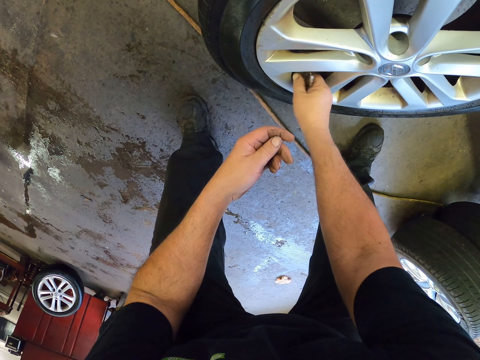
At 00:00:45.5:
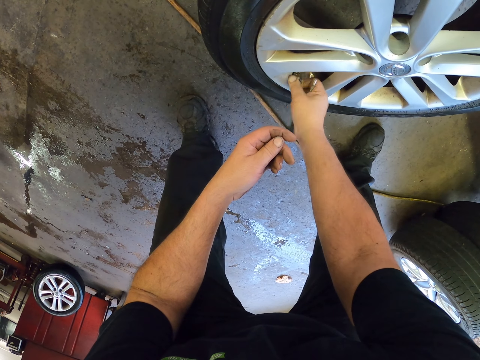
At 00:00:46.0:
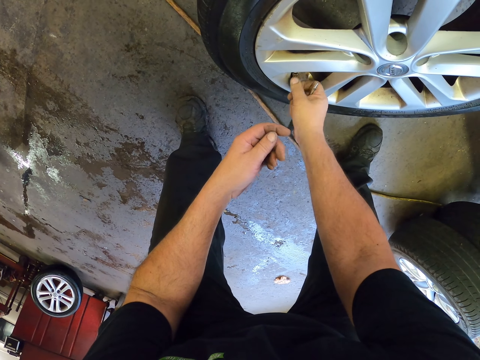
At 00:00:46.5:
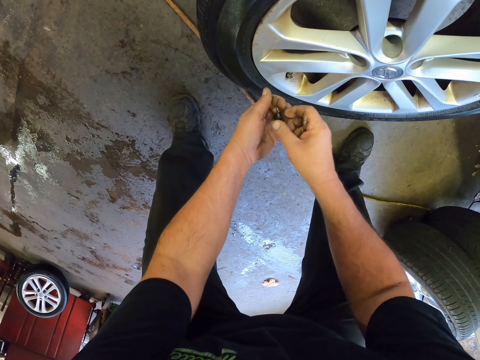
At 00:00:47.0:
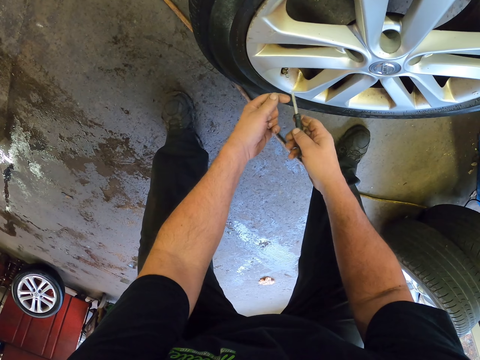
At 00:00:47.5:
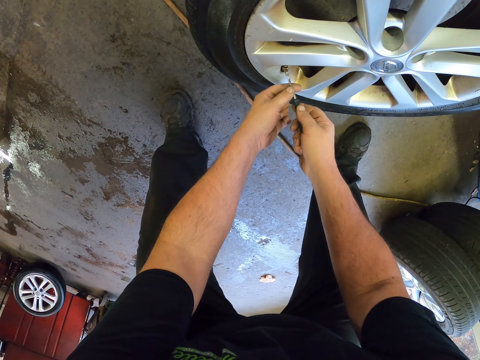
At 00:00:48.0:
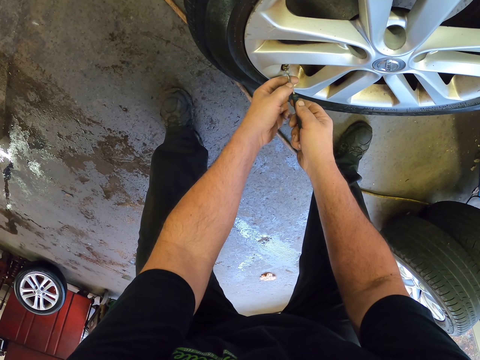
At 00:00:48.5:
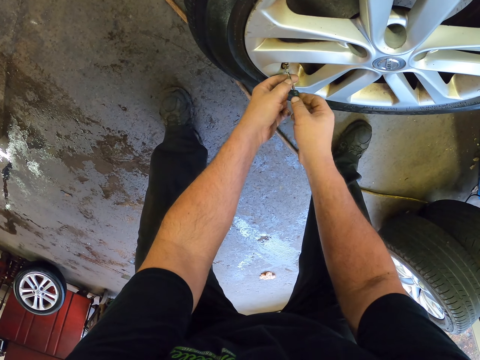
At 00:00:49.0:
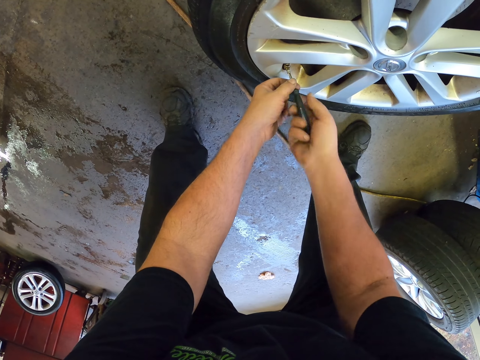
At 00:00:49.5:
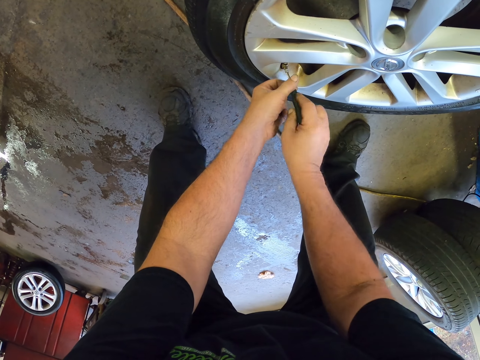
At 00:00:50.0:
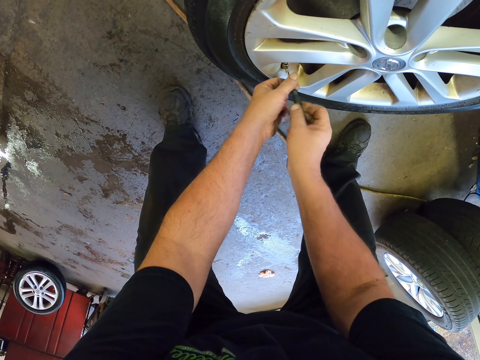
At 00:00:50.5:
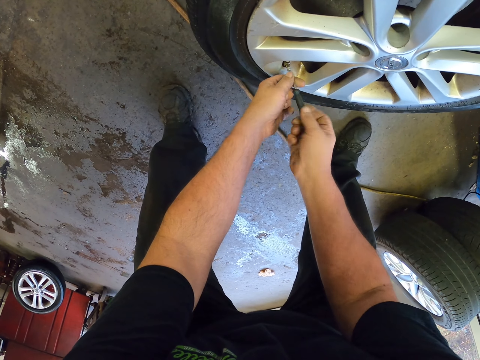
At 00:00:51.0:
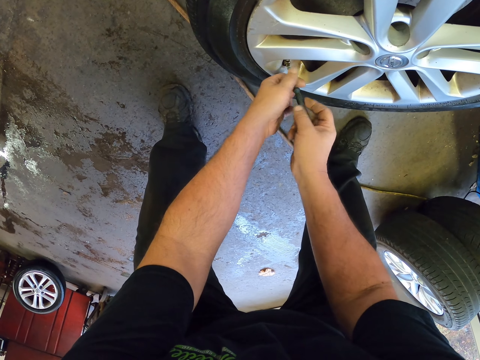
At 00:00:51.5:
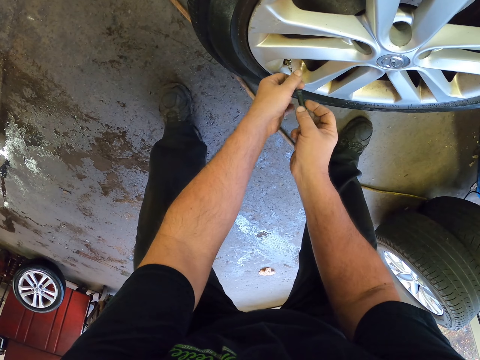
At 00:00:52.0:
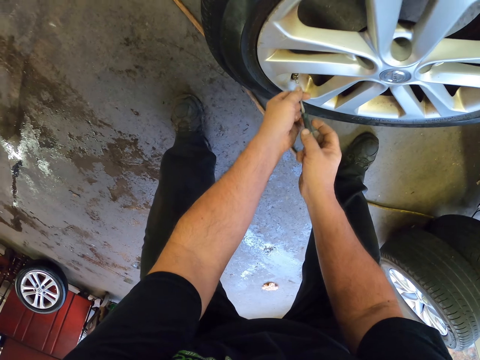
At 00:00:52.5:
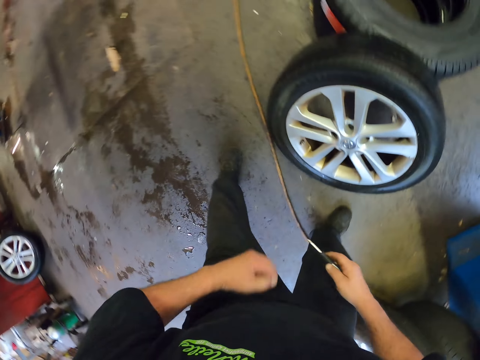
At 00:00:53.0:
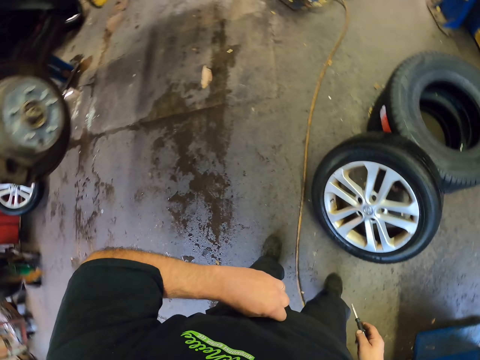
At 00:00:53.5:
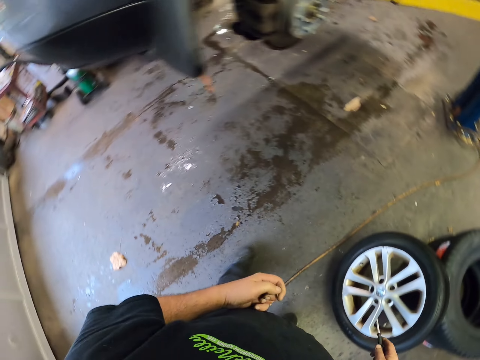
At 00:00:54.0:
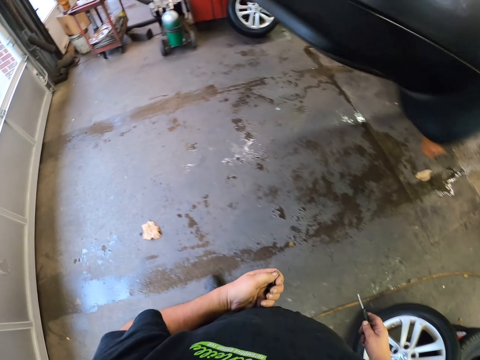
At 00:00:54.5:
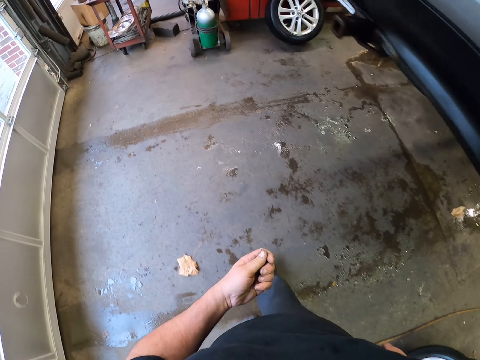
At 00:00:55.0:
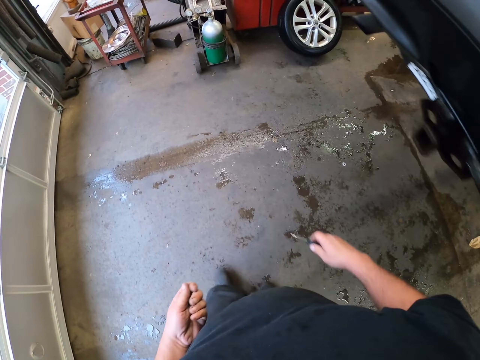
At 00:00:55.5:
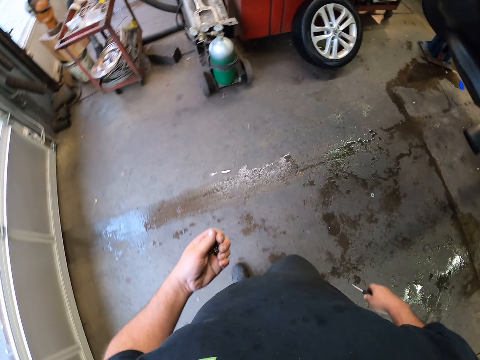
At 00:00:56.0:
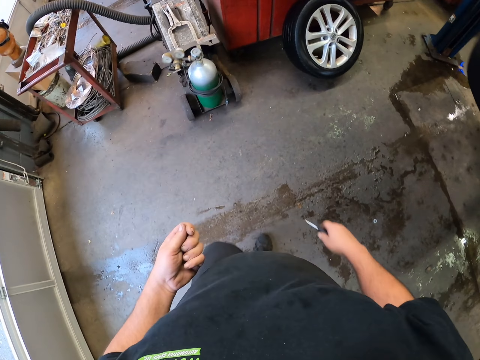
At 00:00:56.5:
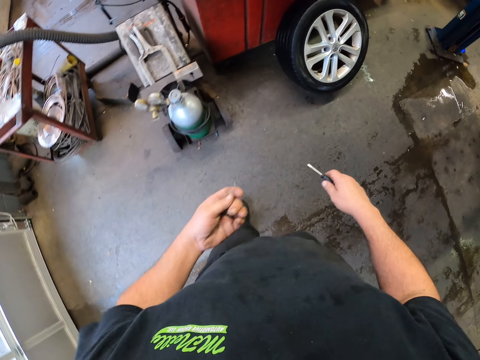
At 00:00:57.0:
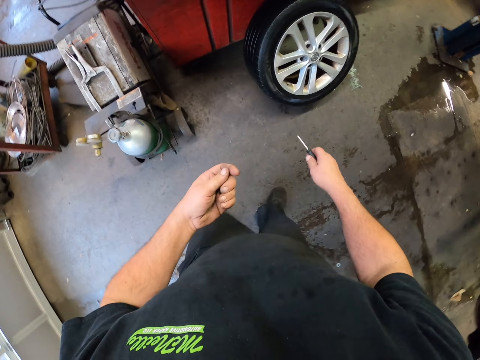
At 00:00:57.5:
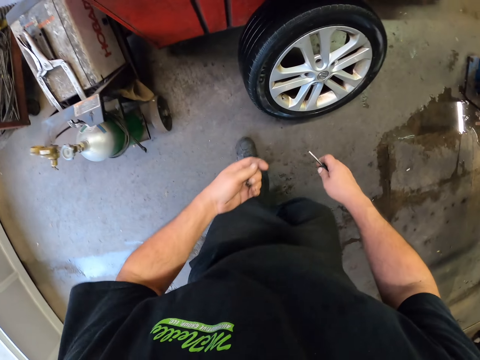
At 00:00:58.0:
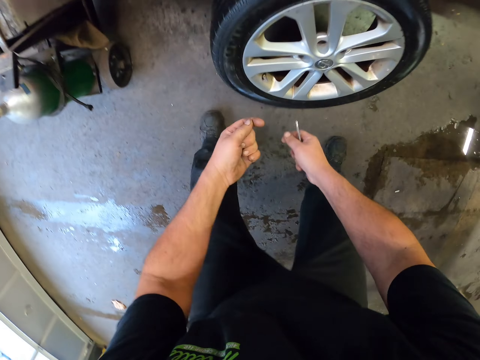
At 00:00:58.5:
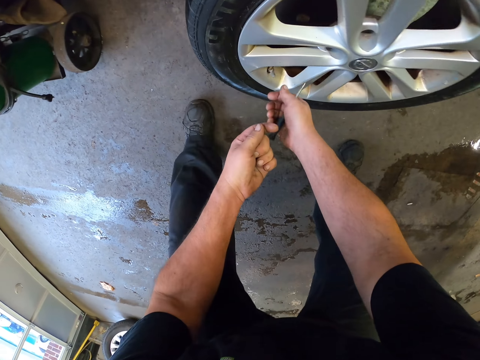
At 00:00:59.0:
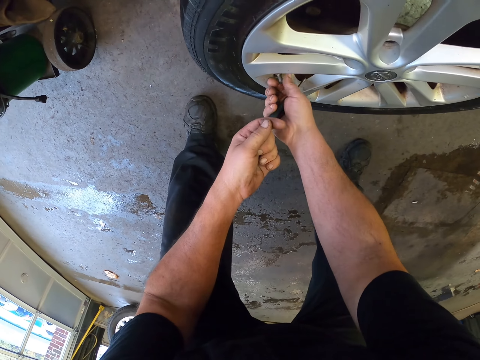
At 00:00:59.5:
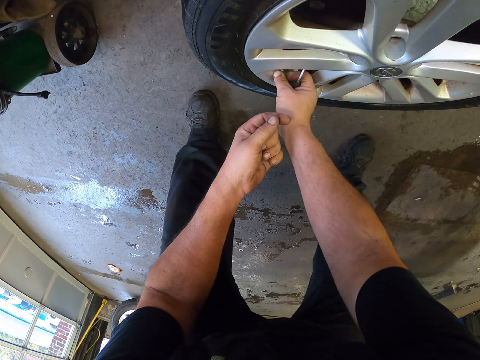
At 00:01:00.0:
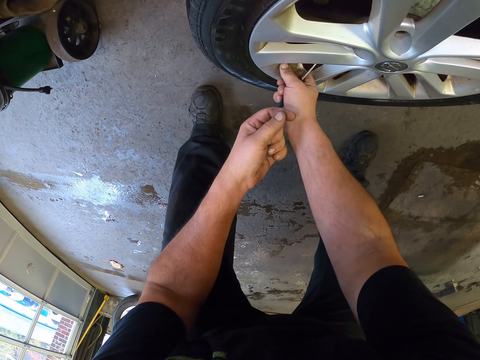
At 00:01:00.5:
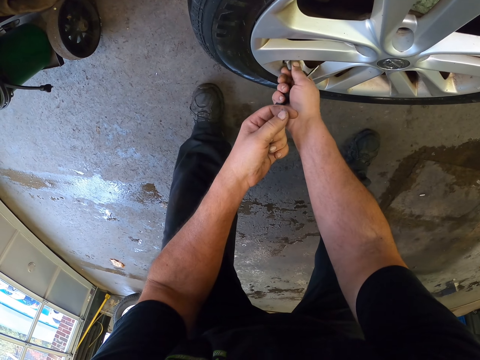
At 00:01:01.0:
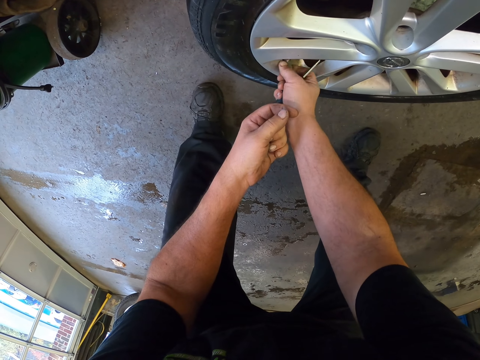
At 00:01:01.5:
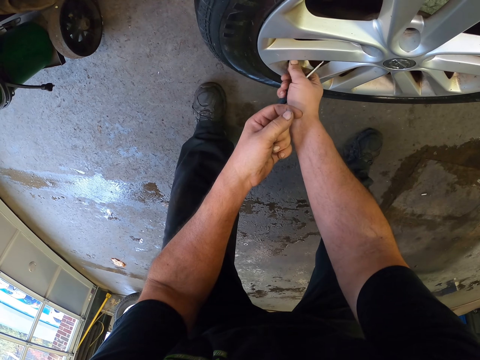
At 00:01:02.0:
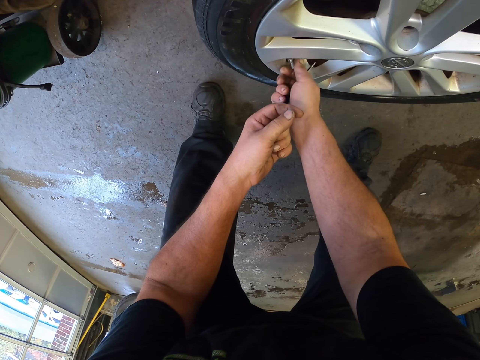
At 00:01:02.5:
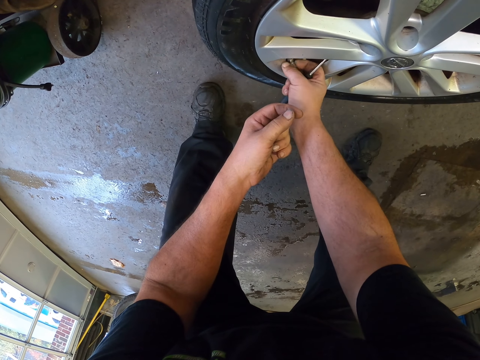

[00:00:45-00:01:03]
The camera wearer puts the valve on the hand. They unscrew the valve stem. They stand up. They walk to another tire. They open the tire valve stem cap with the hand. They bend down.

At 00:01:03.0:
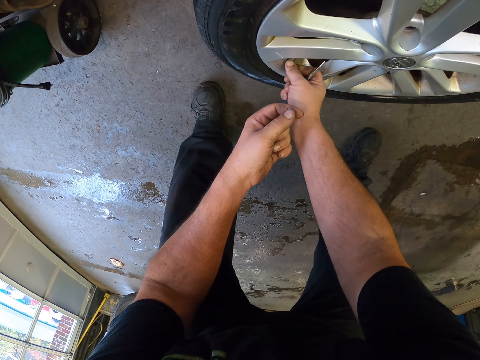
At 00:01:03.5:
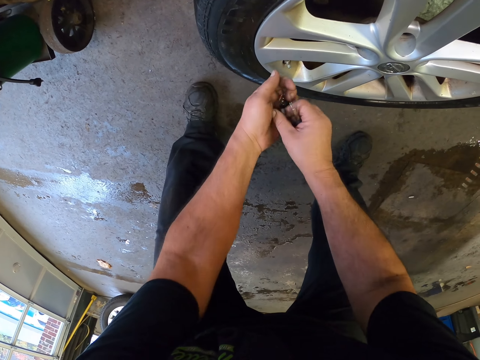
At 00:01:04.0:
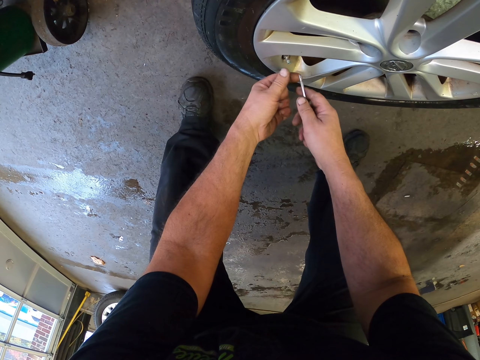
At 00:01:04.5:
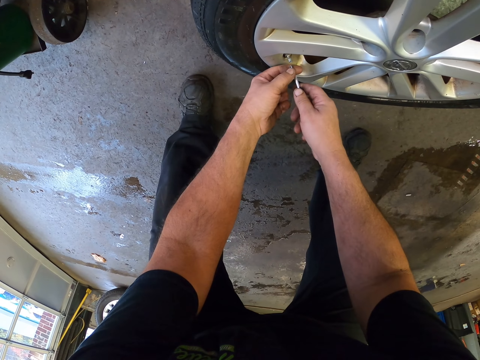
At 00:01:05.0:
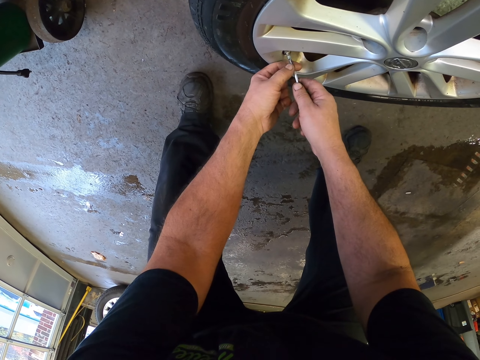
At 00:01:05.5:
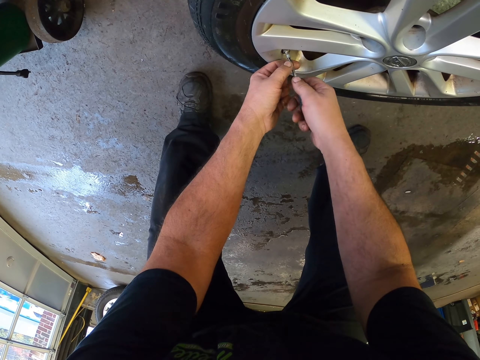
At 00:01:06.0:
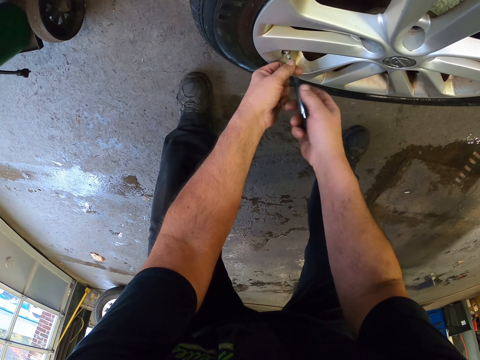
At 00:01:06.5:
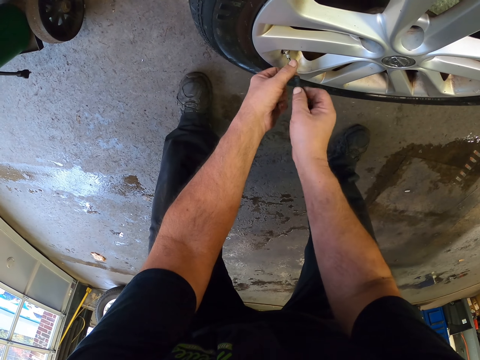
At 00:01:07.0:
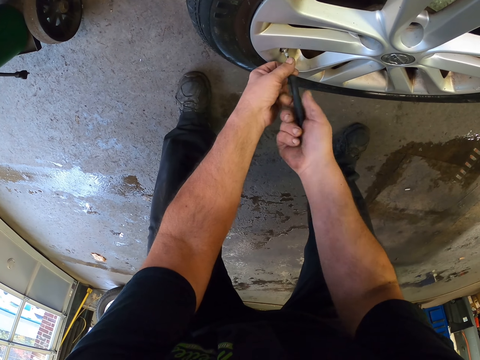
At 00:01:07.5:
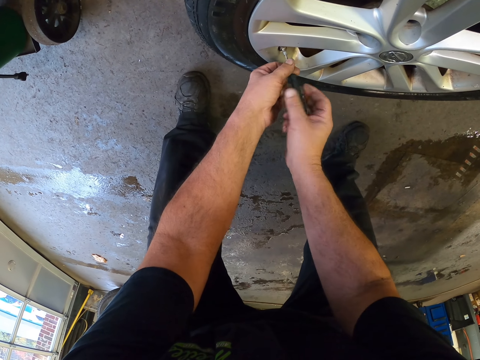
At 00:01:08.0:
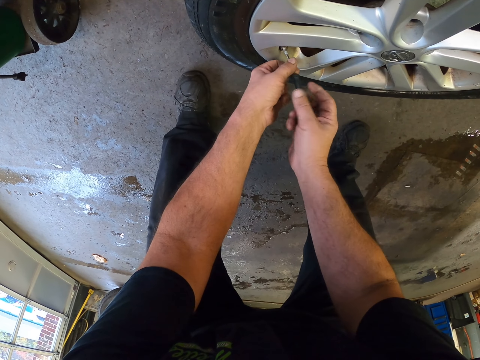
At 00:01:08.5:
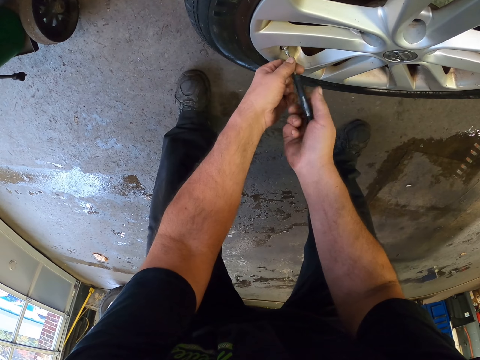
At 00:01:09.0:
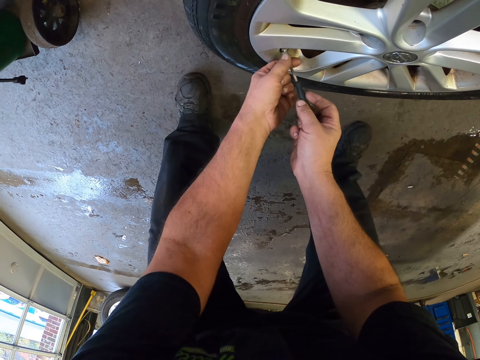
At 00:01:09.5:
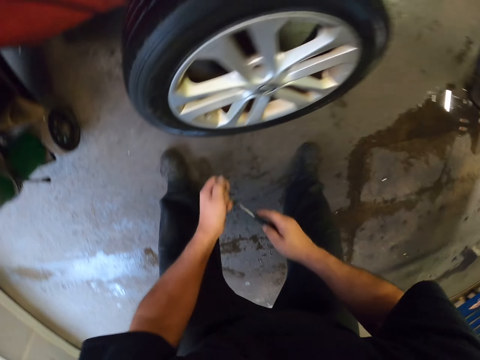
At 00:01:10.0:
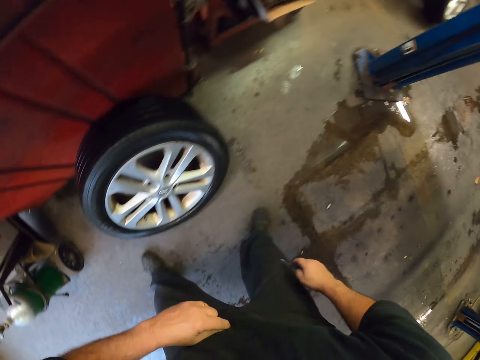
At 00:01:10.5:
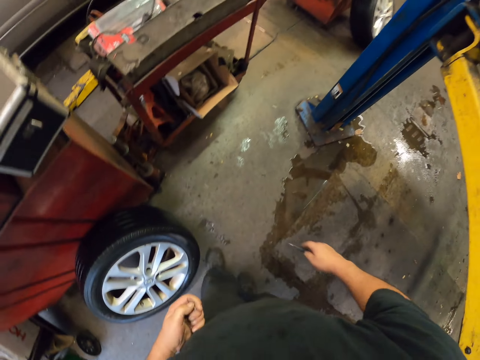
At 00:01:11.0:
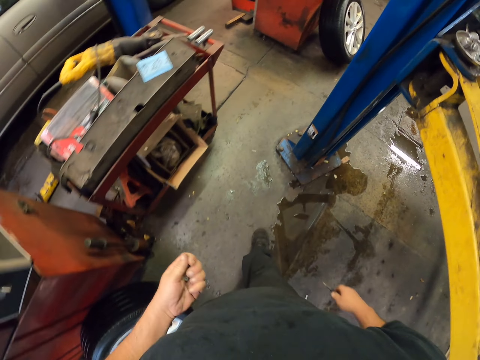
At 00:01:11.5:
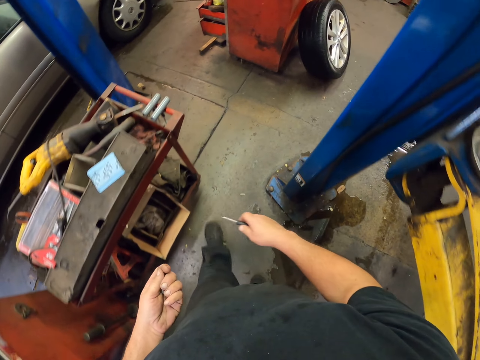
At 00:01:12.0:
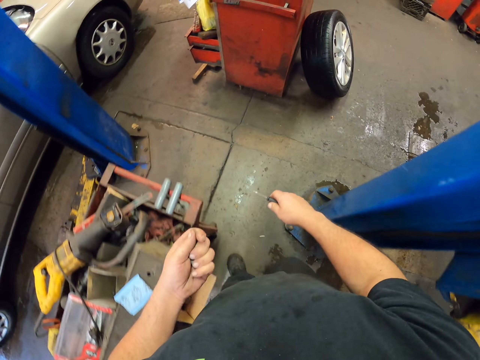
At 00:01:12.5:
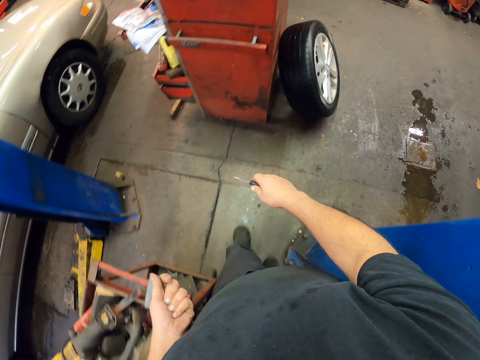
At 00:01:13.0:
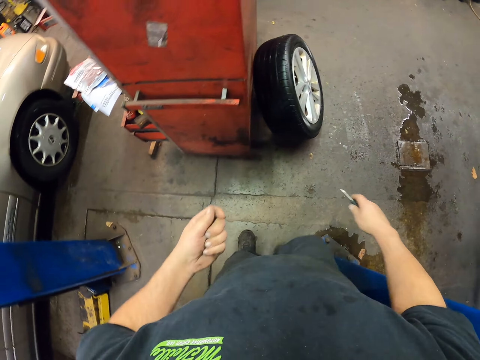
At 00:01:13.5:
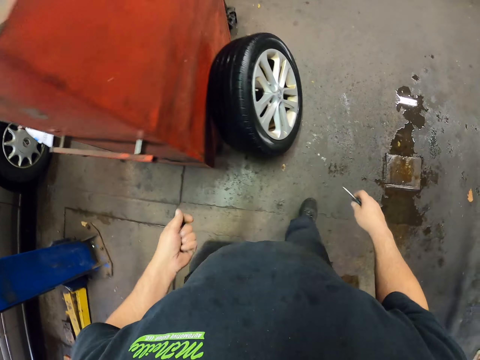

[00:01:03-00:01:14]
The camera wearer puts the valve on the hand. He opens the valve with the screwdriver. He walks to another tire. He holds the valve on his hand. He stands up.
